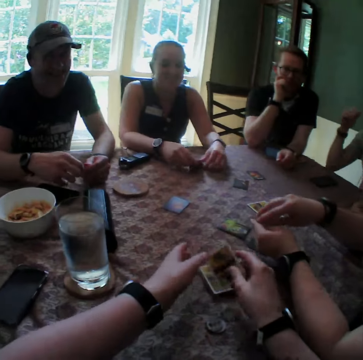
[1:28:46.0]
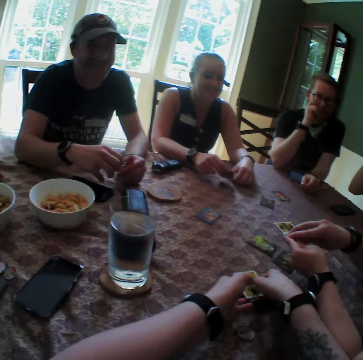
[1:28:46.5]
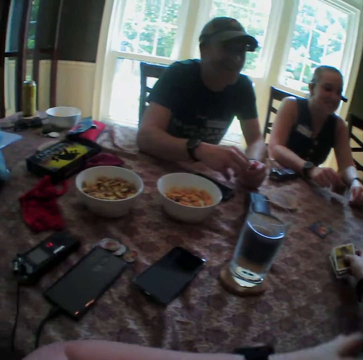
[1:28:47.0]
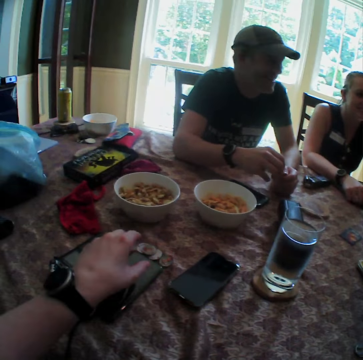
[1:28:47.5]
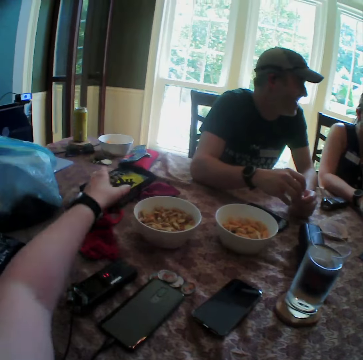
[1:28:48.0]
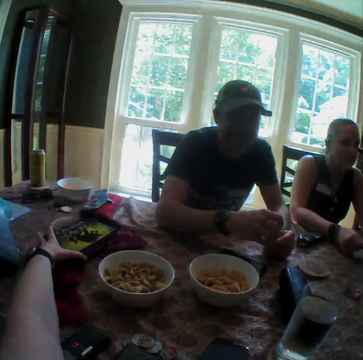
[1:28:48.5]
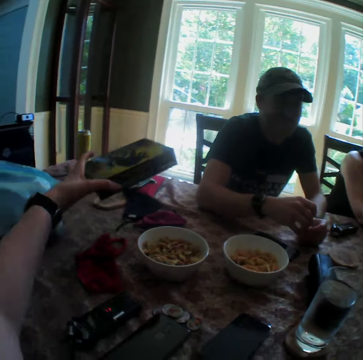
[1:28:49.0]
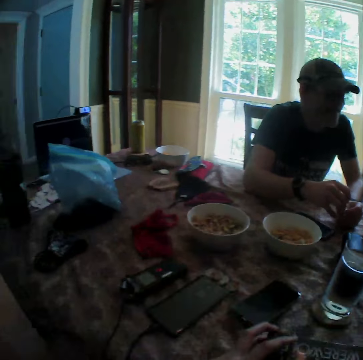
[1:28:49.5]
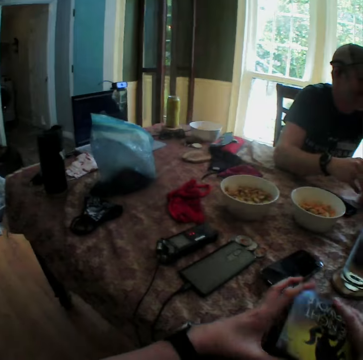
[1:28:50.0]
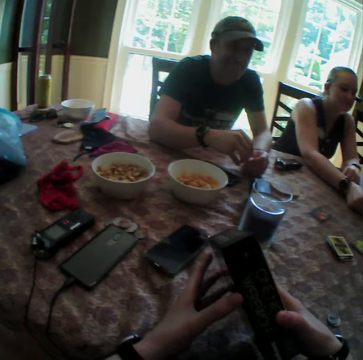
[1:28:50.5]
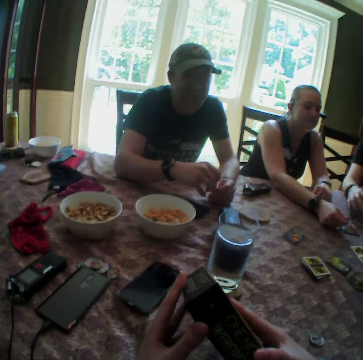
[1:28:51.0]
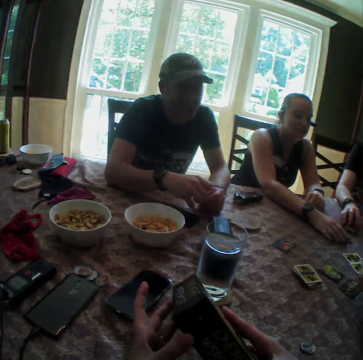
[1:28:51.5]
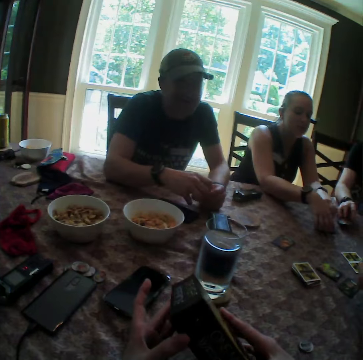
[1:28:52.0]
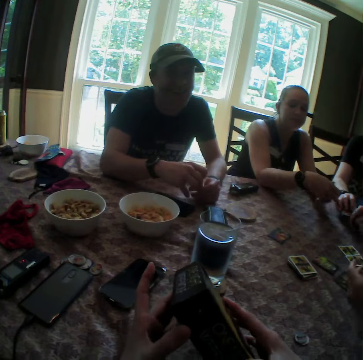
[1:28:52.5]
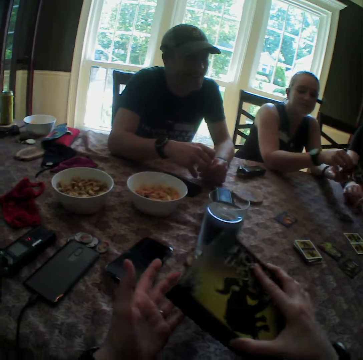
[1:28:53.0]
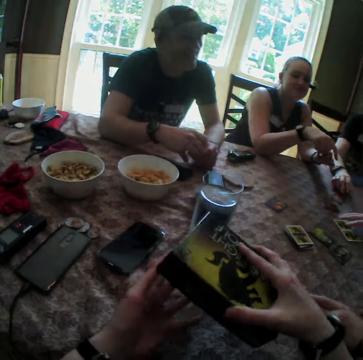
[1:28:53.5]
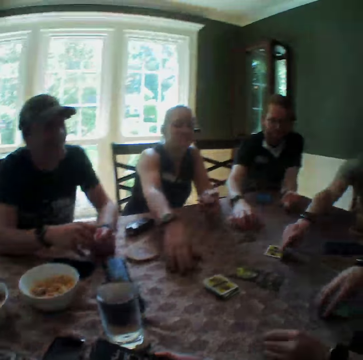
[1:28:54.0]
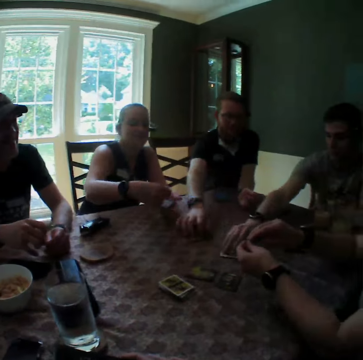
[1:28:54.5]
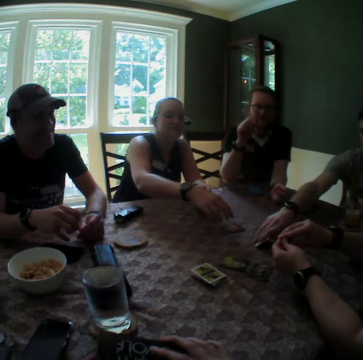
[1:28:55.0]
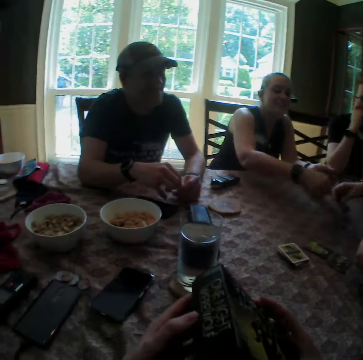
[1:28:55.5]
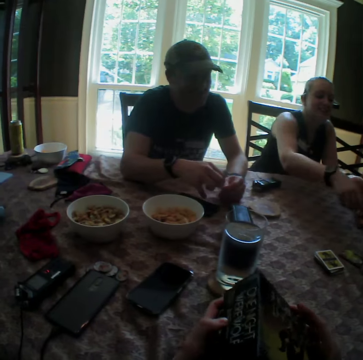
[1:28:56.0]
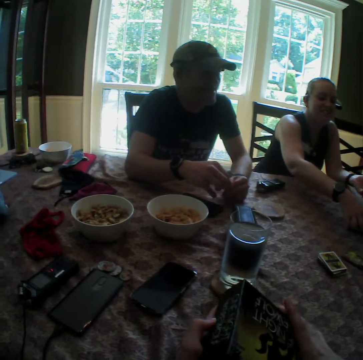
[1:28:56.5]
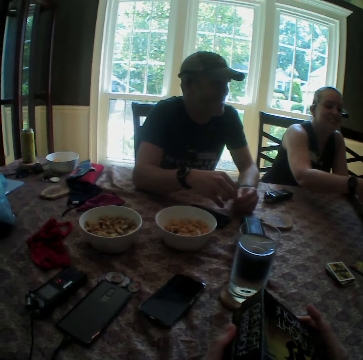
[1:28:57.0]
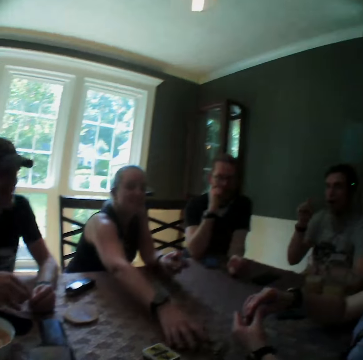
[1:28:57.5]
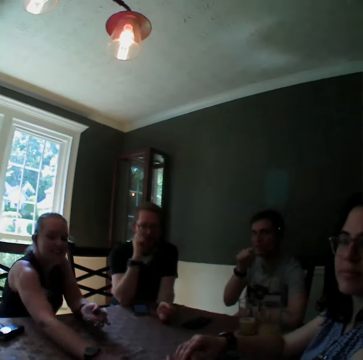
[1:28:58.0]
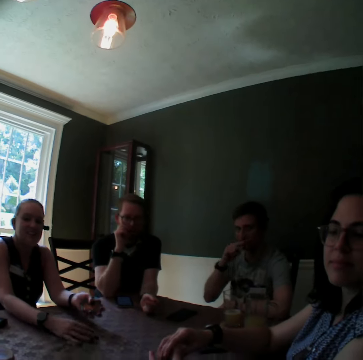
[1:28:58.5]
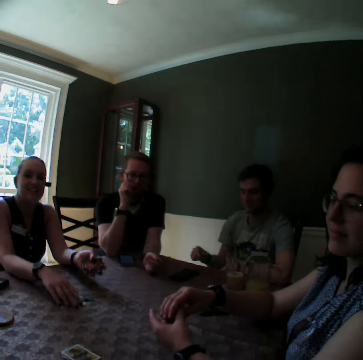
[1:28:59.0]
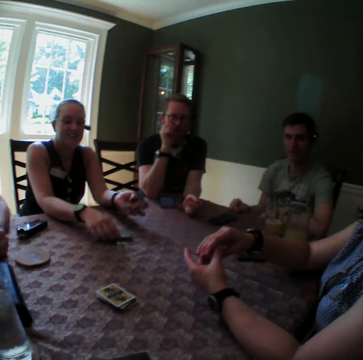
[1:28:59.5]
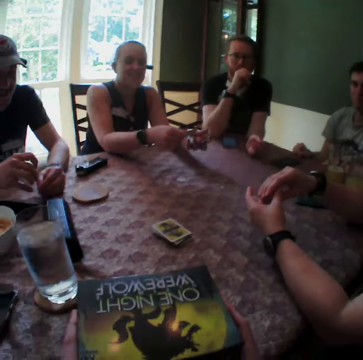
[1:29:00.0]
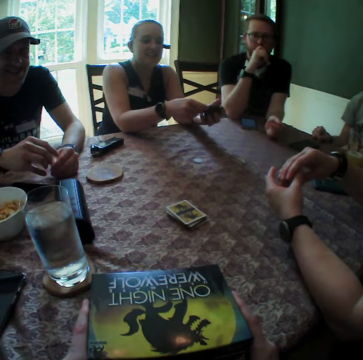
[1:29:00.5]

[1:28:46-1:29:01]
The camera wearer moves the card from her left hand to her right hand, drops the card on other cards with her right hand, and moves the cards on the table with her hands. She picks up a box from the table with her left hand. A woman packs the cards and the chips from the table with her hands. The camera wearer observes the box. She shakes the box. A man packs some cards from the table with his right hand. A person, another person and a third person drop the cards on the table. The camera wearer observes the box. Another man drops a drink coaster on the table with his right hand. Another woman drops some chips on the table with her hands. The first woman picks up the drink coaster from the table with her right hand and packs the cards from the table with her right hand.

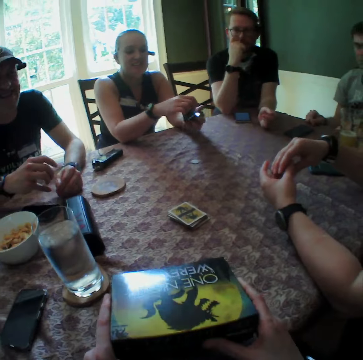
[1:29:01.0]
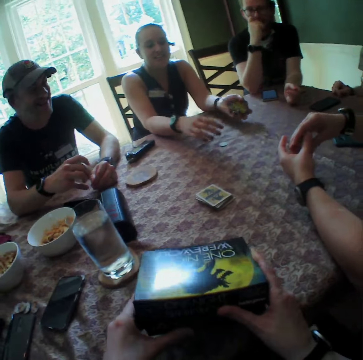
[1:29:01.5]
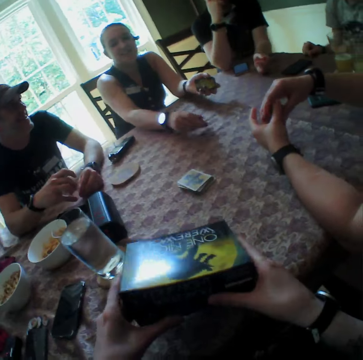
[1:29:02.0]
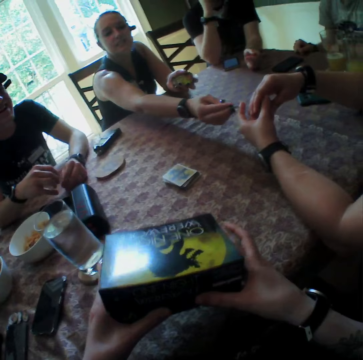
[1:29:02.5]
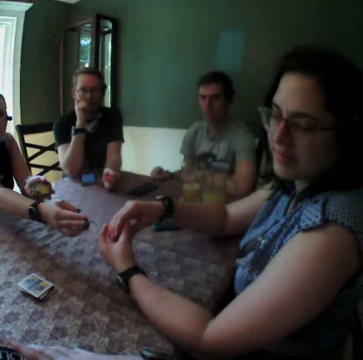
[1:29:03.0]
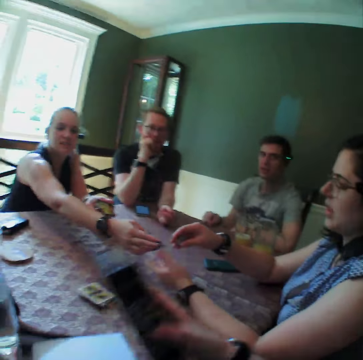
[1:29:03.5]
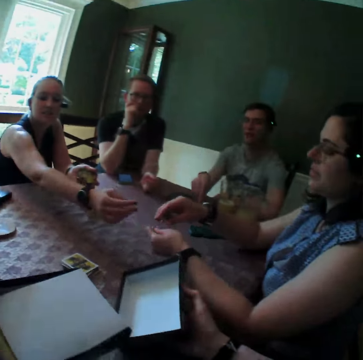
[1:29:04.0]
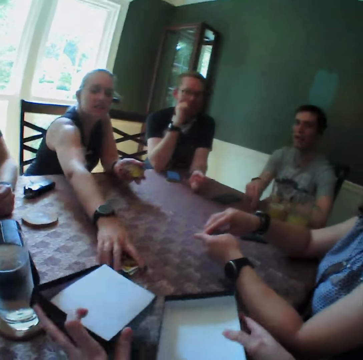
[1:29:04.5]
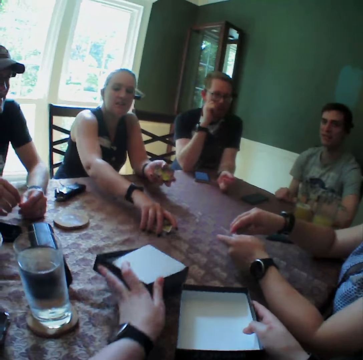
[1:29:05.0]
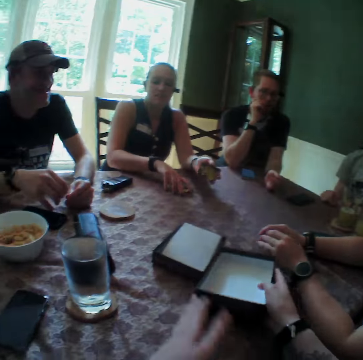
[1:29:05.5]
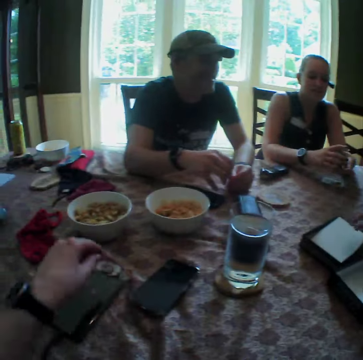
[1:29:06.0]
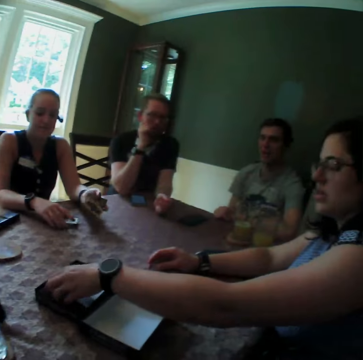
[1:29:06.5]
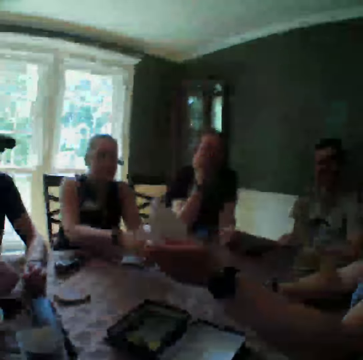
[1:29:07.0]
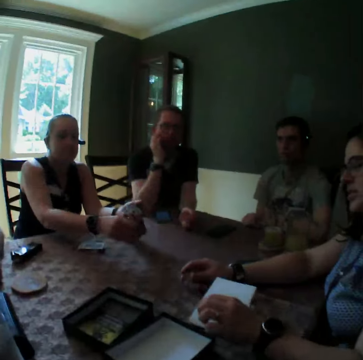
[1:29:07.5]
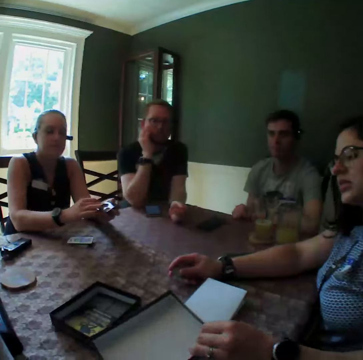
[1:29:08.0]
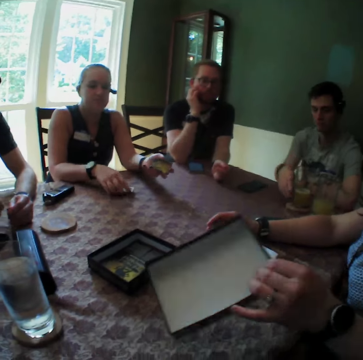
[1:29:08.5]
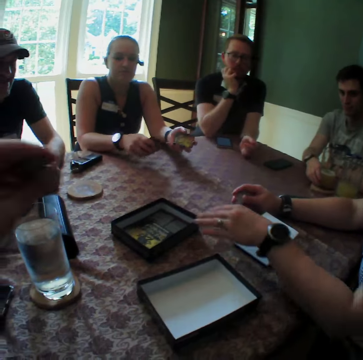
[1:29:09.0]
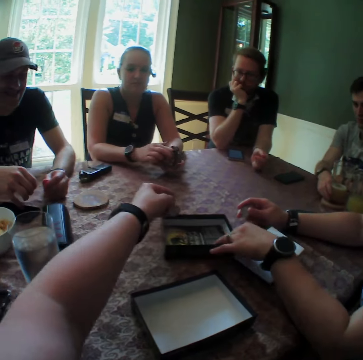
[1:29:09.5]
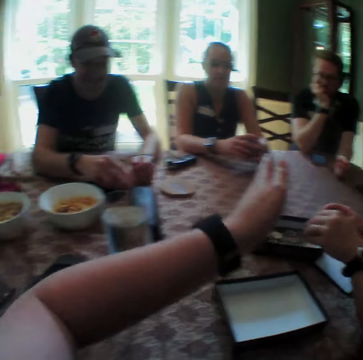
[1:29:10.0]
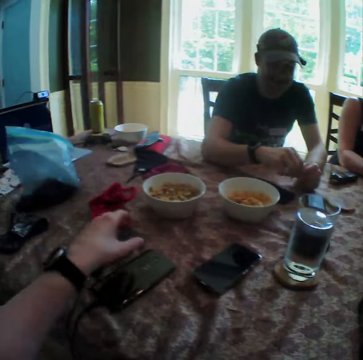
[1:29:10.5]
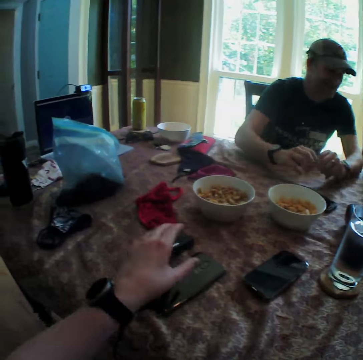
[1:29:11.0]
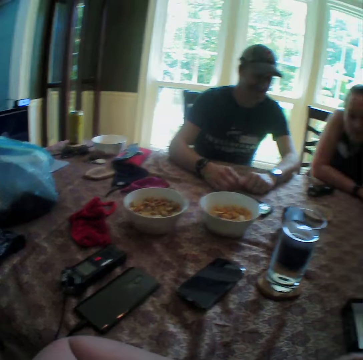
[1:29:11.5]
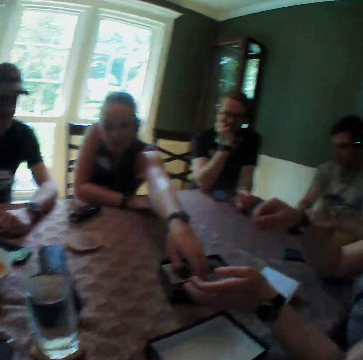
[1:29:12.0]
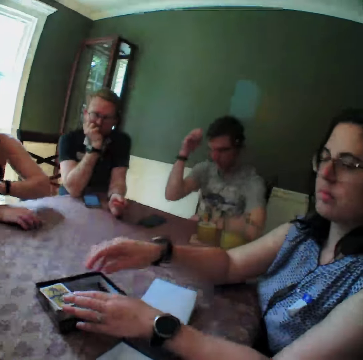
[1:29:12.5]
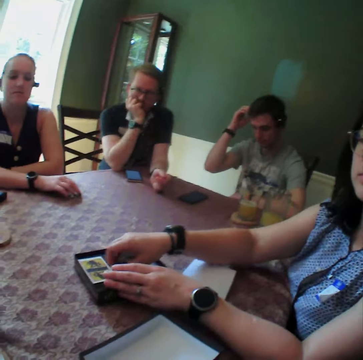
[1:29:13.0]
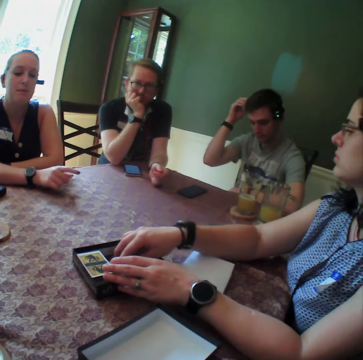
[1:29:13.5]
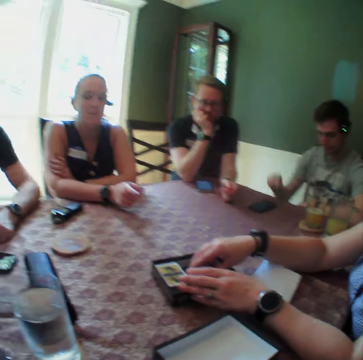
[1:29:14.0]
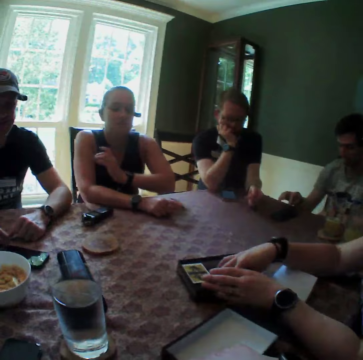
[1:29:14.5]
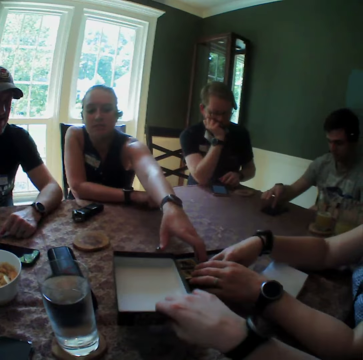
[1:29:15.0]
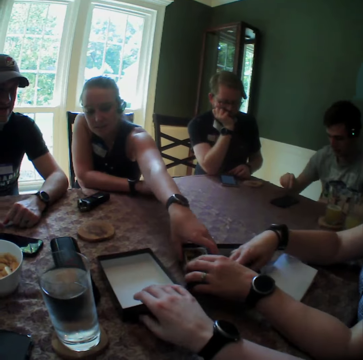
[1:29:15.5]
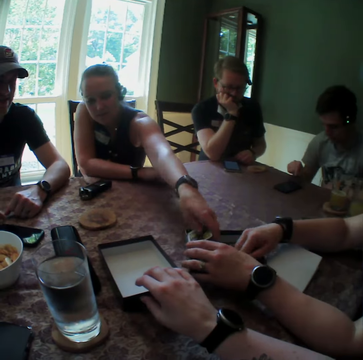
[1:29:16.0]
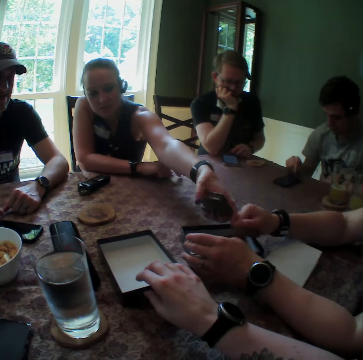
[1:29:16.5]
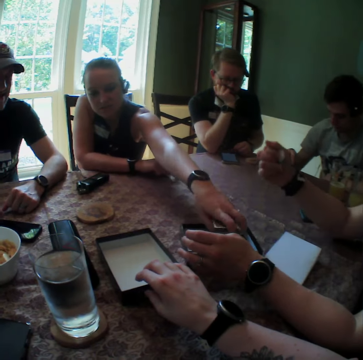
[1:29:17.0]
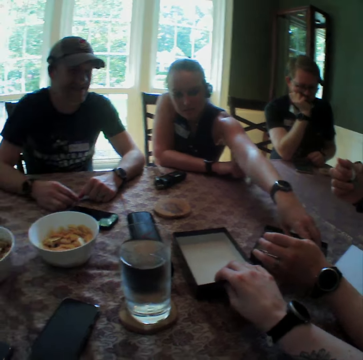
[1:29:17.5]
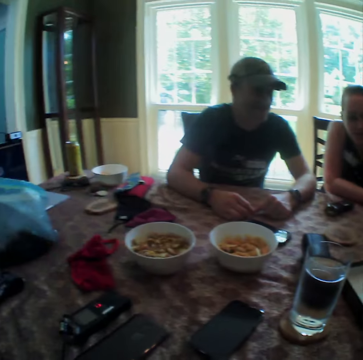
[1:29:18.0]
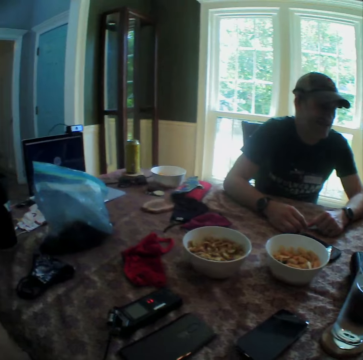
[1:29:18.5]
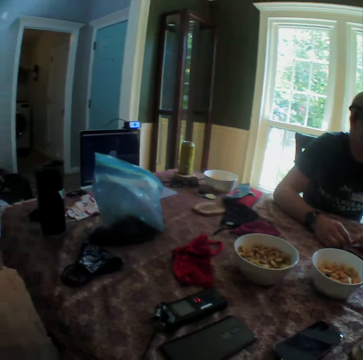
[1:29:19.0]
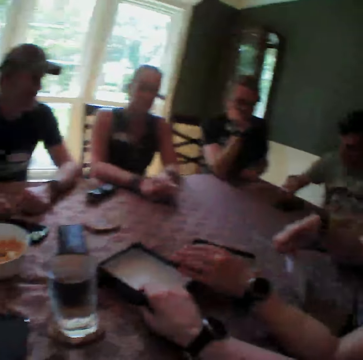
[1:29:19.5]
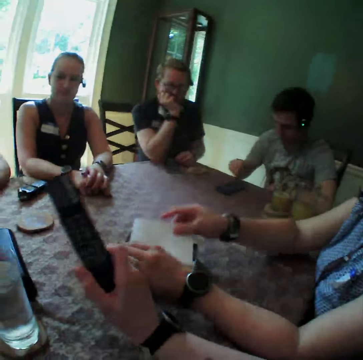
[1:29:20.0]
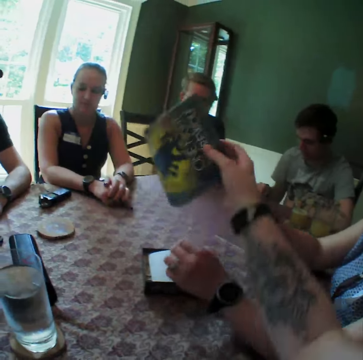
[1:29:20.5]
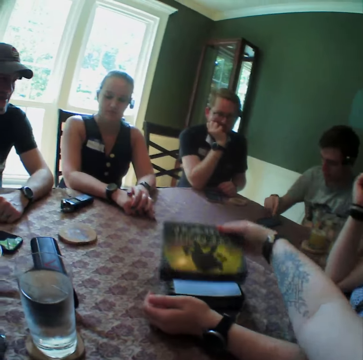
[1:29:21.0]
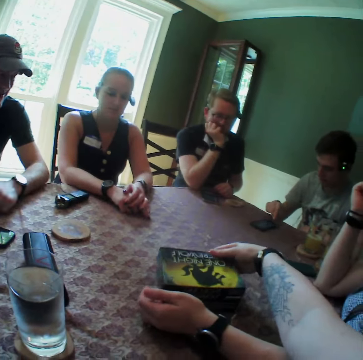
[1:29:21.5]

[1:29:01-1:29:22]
A woman picks up a chip from the table with her right hand. The camera wearer opens the box with her hands. Another woman collects the chip from the first woman. The first woman packs the cards from the table with her right hand. The camera wearer drops the boxes on the table with her hands. The other woman lifts up a white paper from the box with her left hand, drops the white paper on the table with her left hand, lifts up the box from the table with her left hand, drops the box on the table with her left hand, and moves the box with her left hand. The camera wearer drops the chips into the box with her left hand. She touches a voice recorder with her left hand. The other woman touches the tokens on the box and moves her right hand in the box. The camera wearer moves the box with her right hand. A man operates his phone. Another man operates his phone. The first woman removes the cards from the box with her left hand. The camera wearer lifts up the box from the table with her right hand. The other woman drops the white paper in the box by her right hand. The camera wearer covers the box with her right hand.
